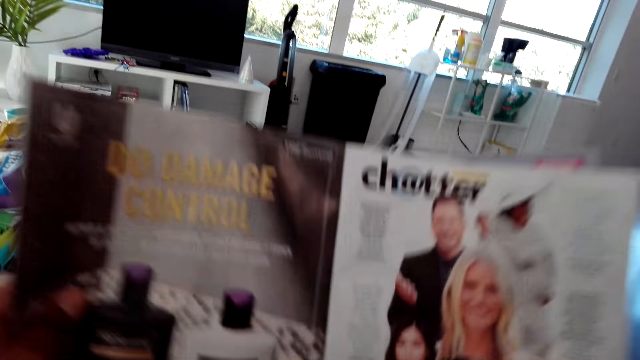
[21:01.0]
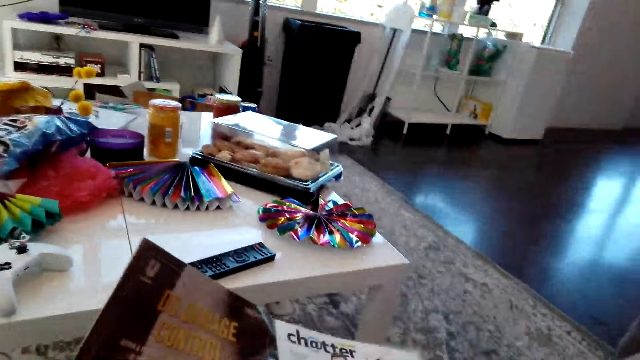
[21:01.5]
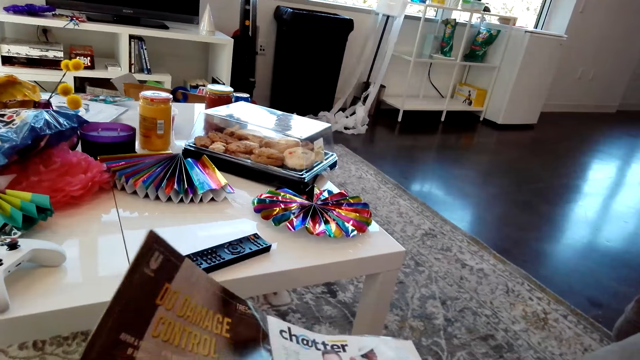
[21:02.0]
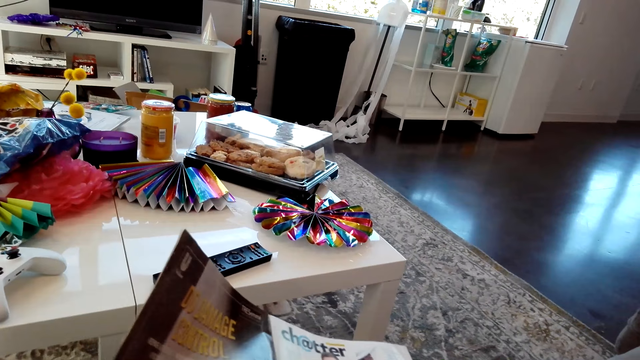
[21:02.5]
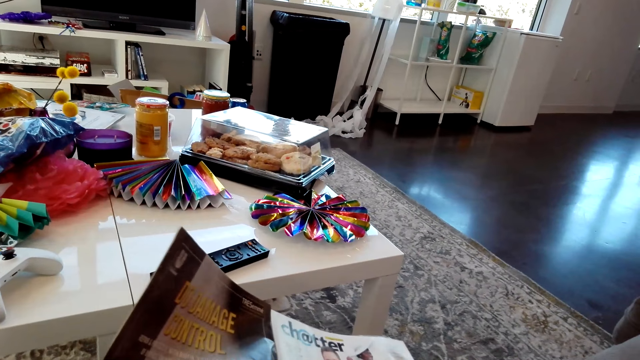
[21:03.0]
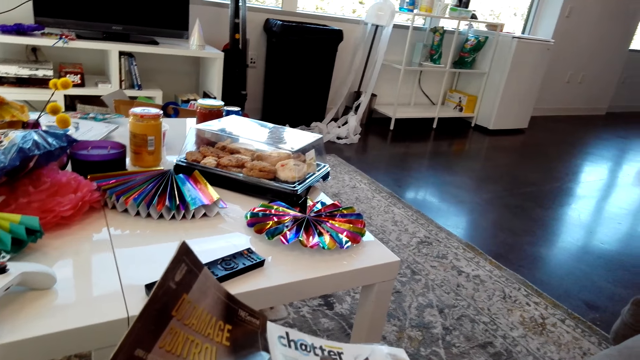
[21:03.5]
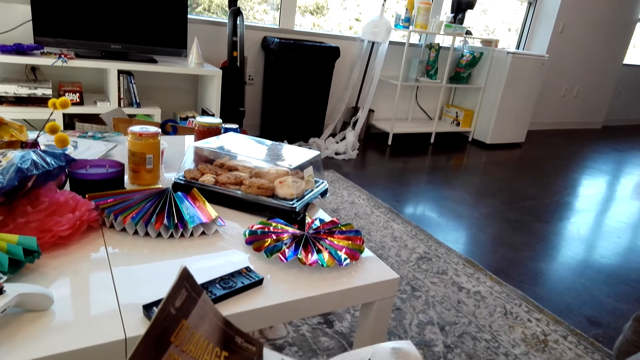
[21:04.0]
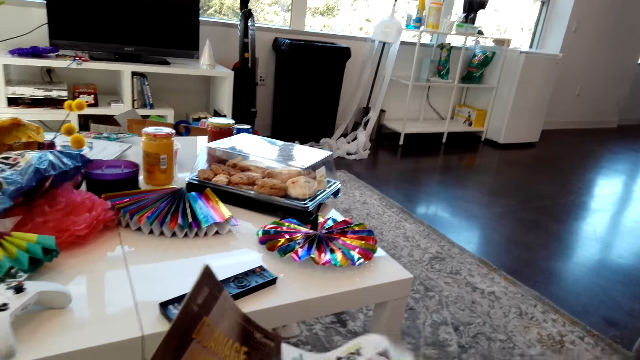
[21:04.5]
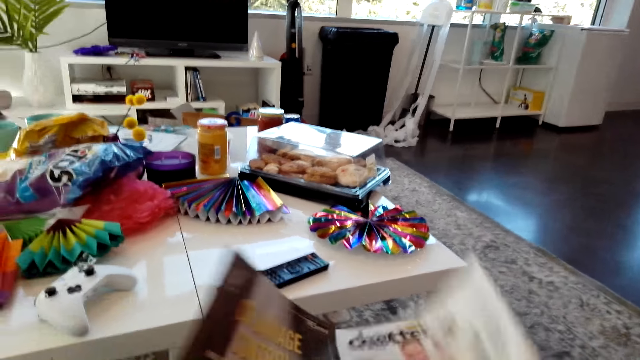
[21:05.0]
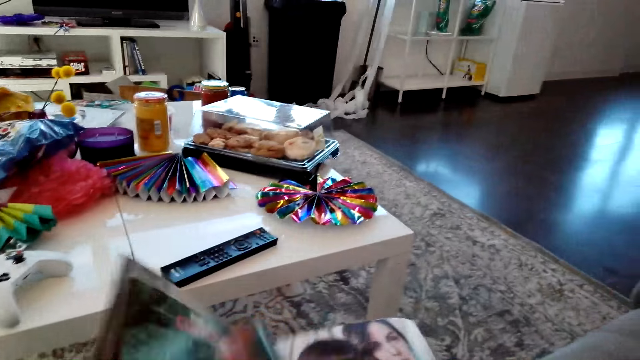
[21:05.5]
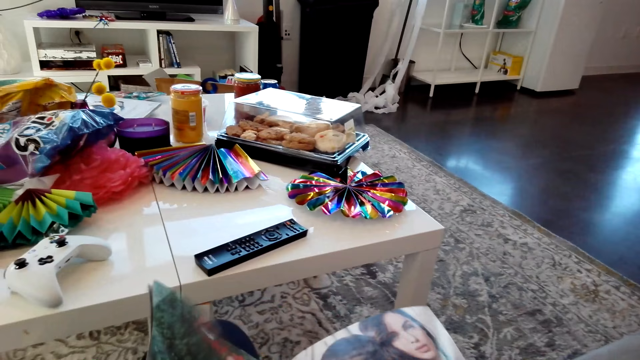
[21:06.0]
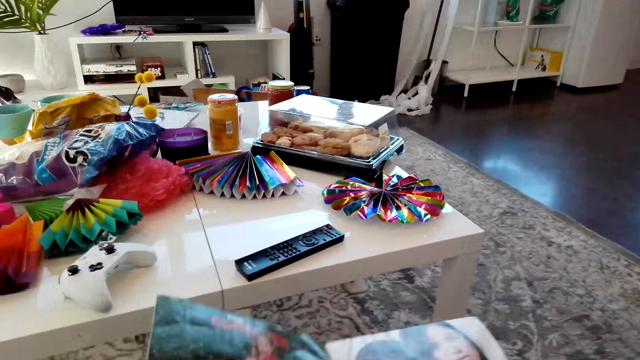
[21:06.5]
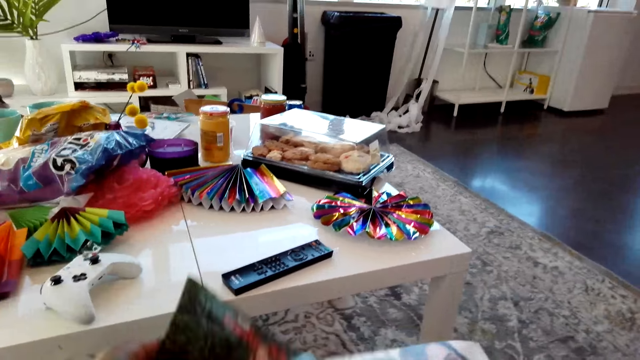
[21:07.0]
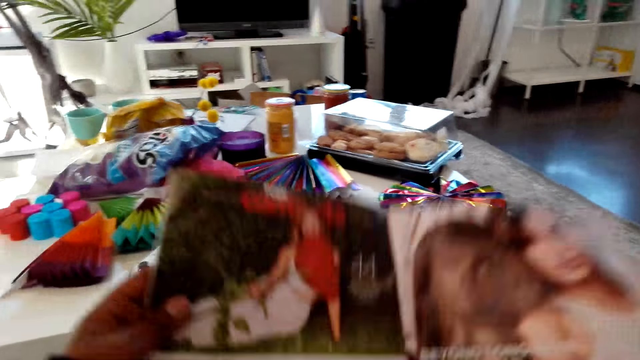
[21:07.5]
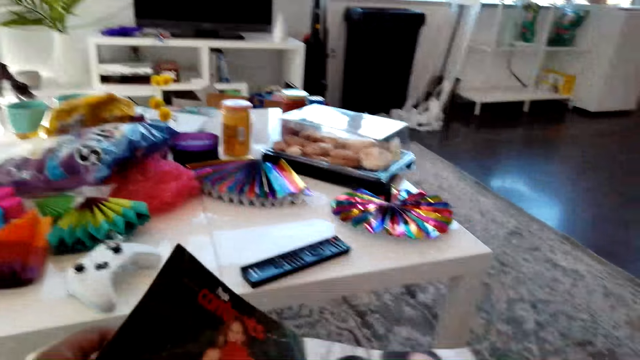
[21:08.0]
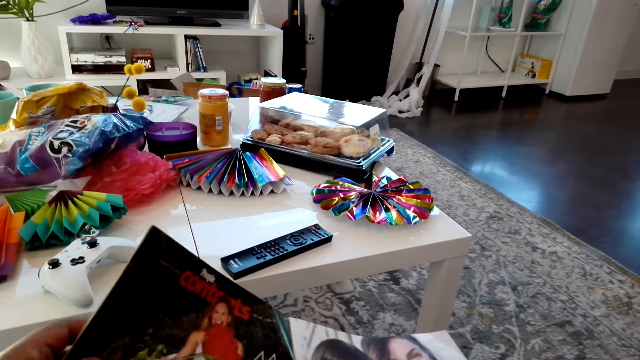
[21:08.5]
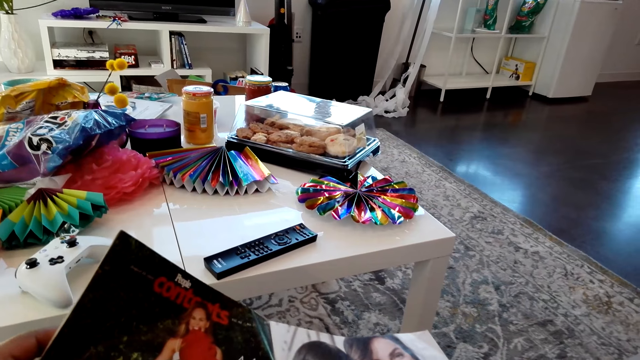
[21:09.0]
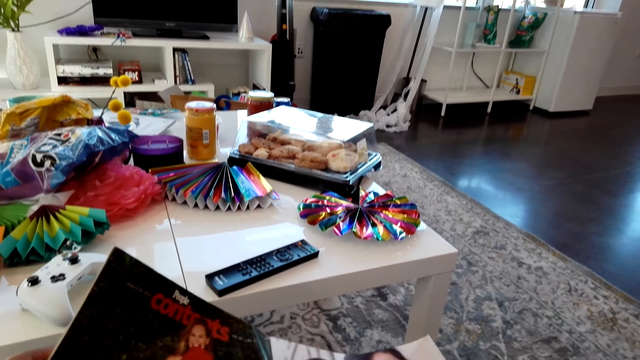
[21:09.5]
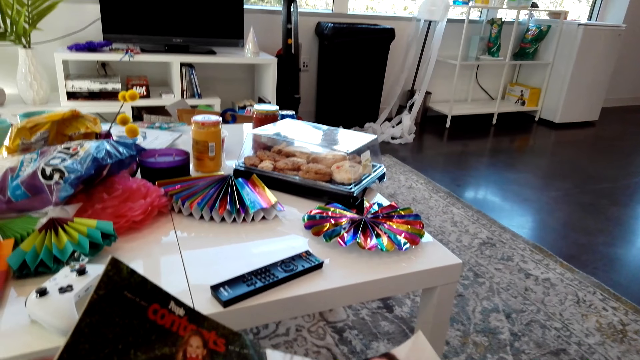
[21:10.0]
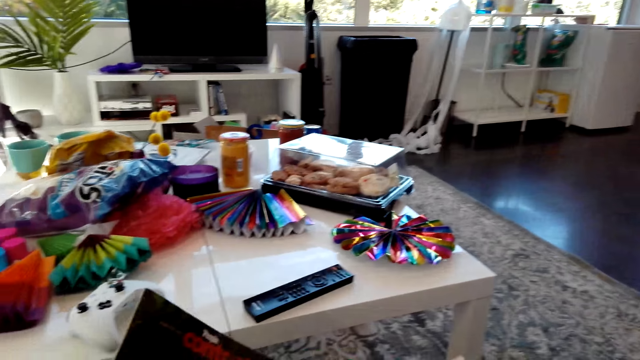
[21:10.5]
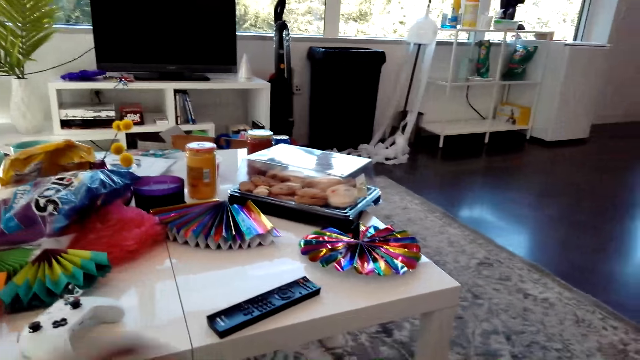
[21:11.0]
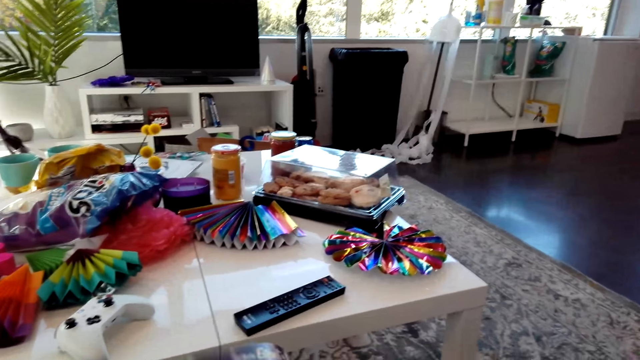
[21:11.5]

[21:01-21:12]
The camera wearer places the magazine on her thighs. She reads the magazine. She comments about the magazine to herself. She flips a page of the magazine. She reads the magazine. She lifts up the magazine. She places the magazine on her thighs. She reads the magazine. She talks to a man and asks a question.

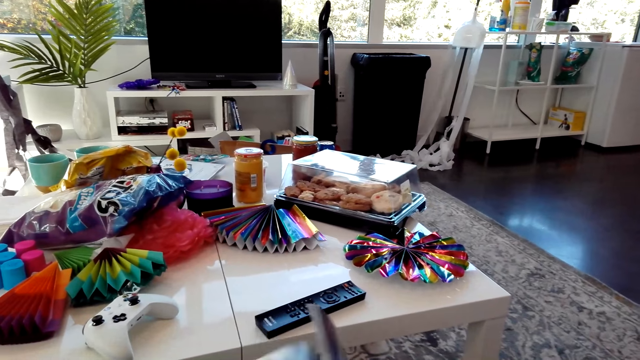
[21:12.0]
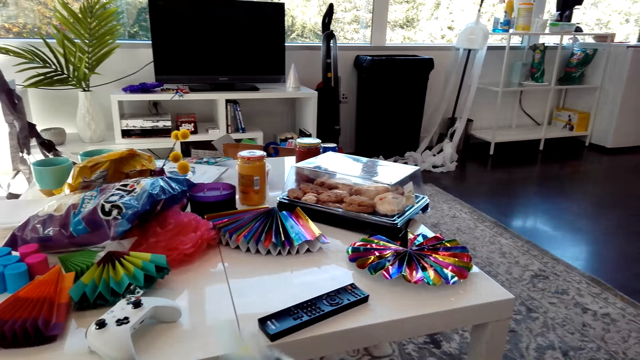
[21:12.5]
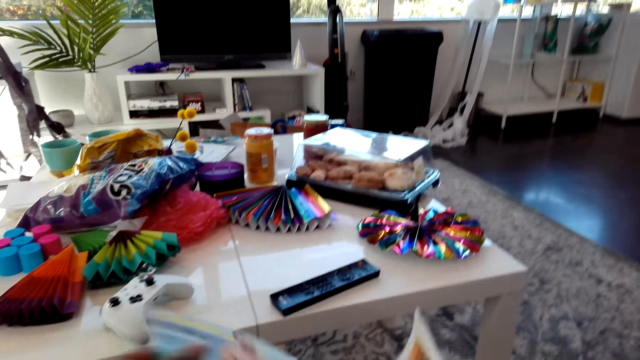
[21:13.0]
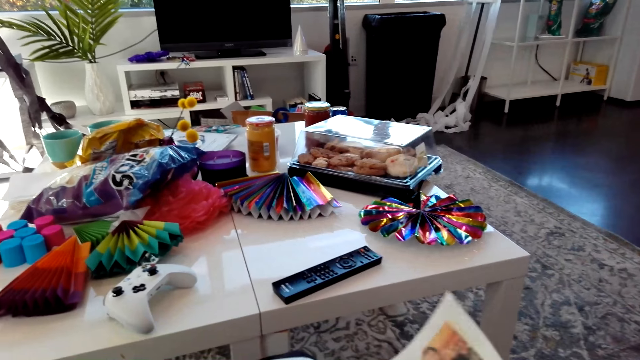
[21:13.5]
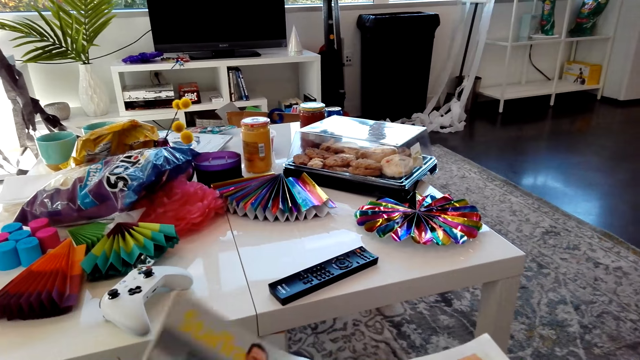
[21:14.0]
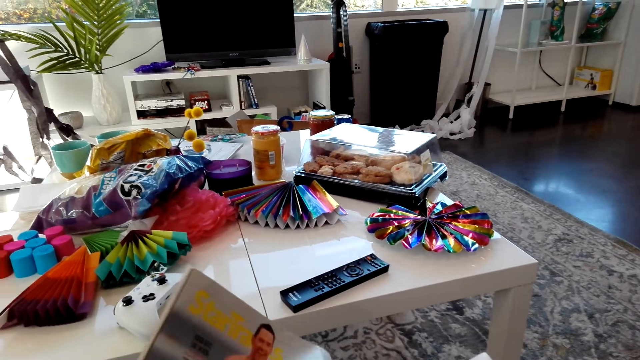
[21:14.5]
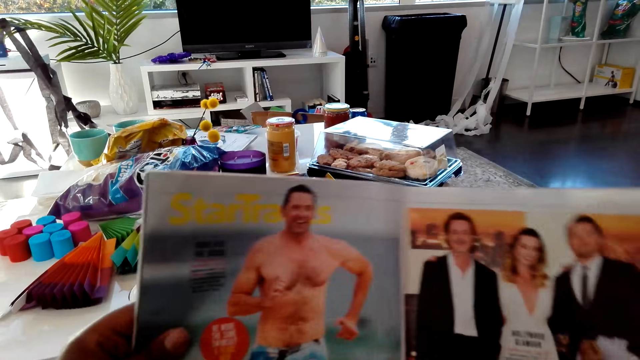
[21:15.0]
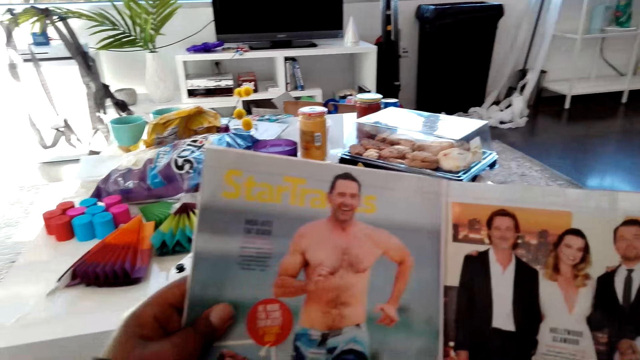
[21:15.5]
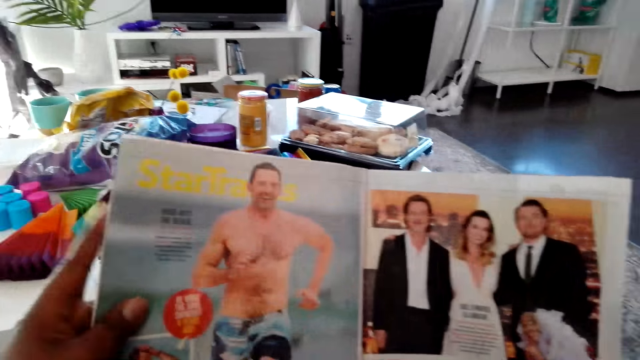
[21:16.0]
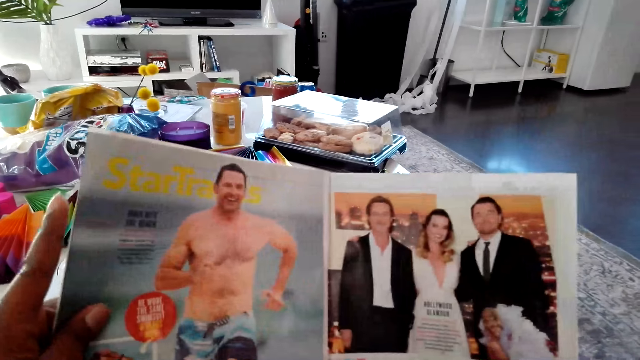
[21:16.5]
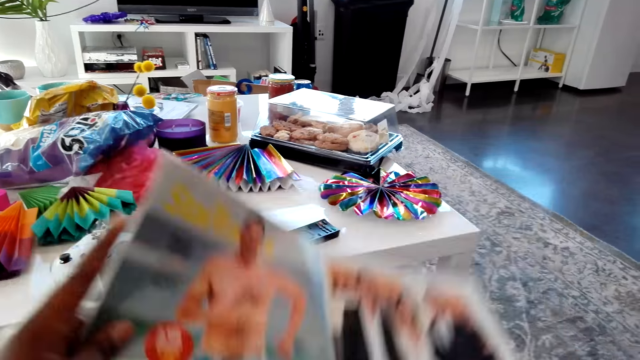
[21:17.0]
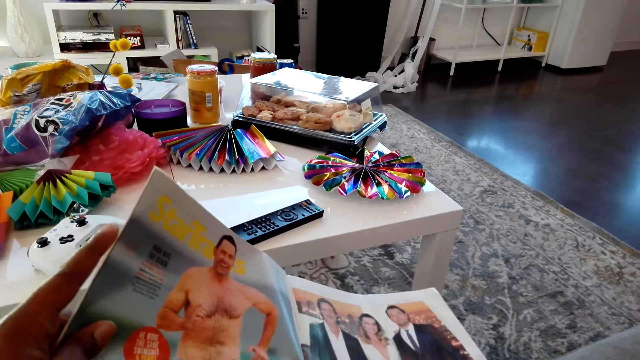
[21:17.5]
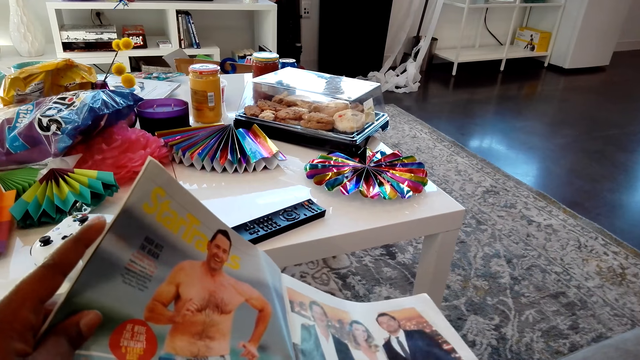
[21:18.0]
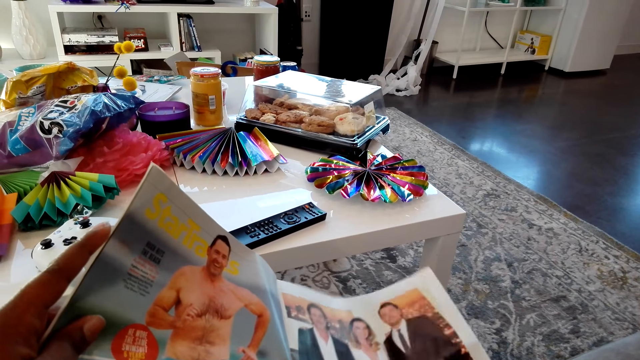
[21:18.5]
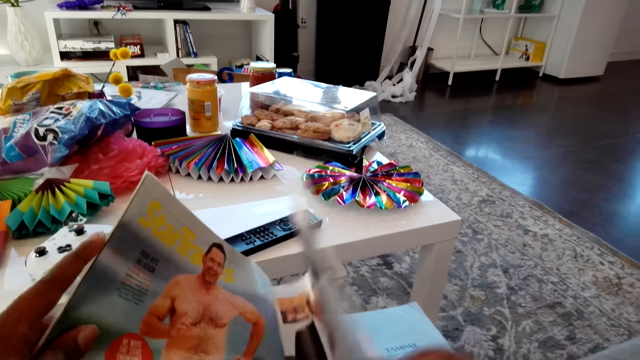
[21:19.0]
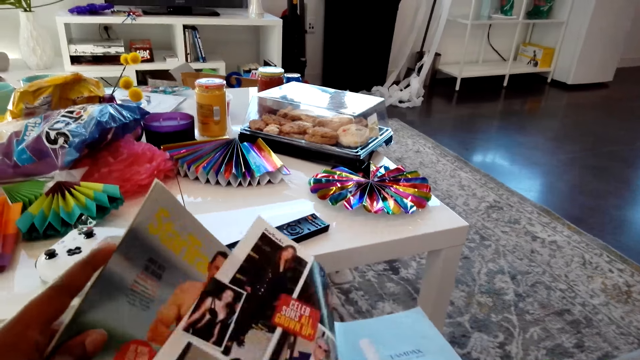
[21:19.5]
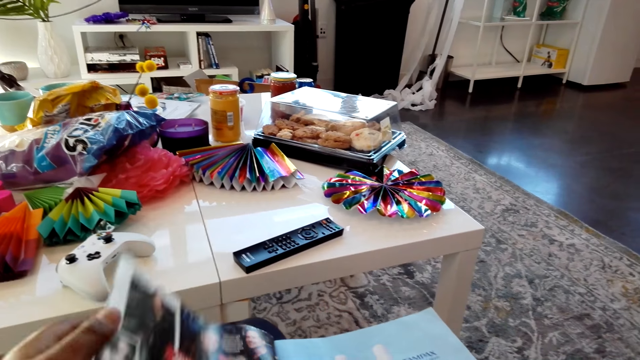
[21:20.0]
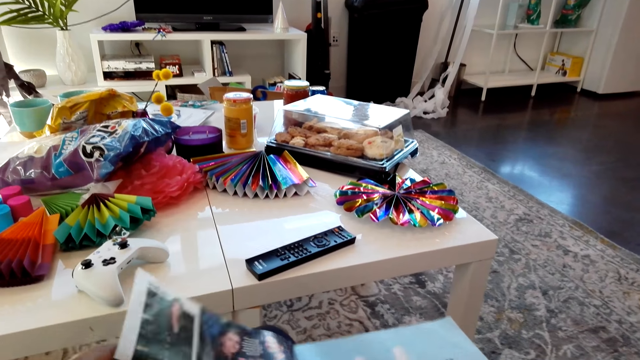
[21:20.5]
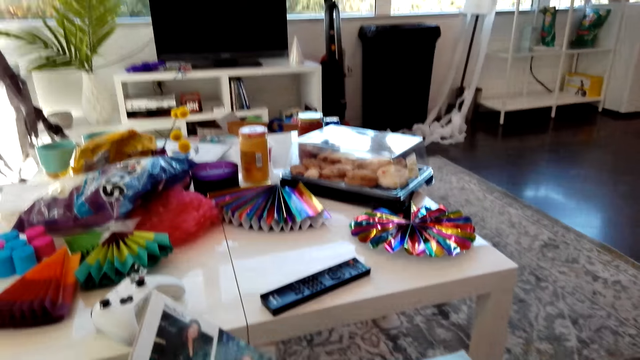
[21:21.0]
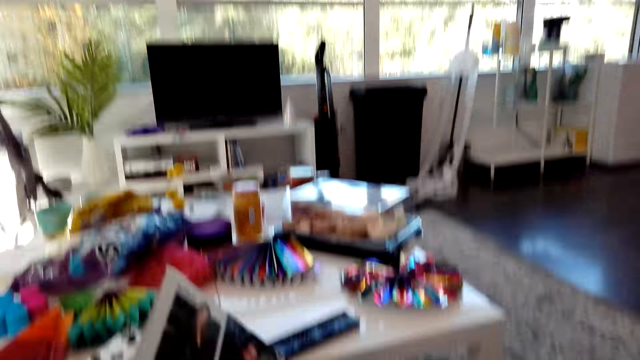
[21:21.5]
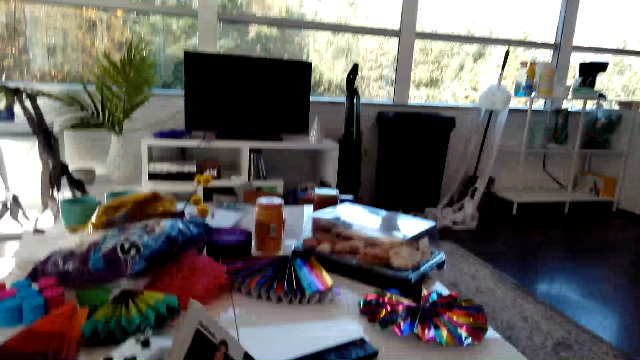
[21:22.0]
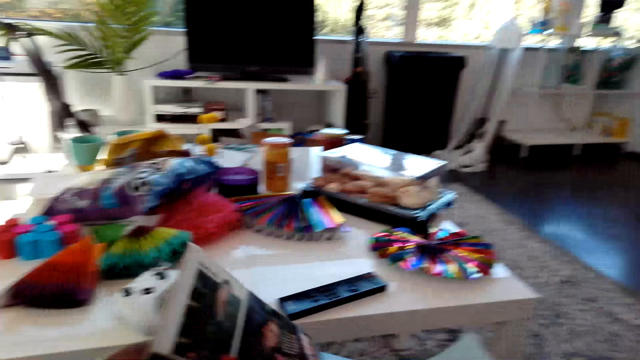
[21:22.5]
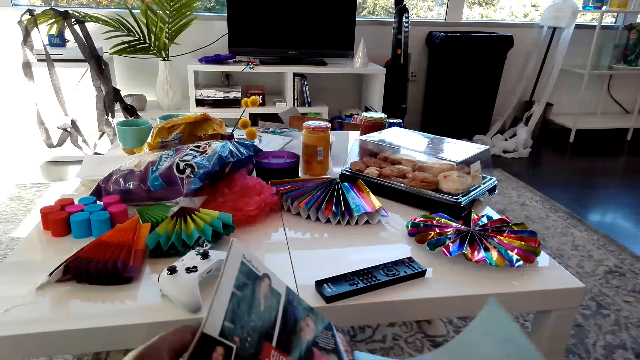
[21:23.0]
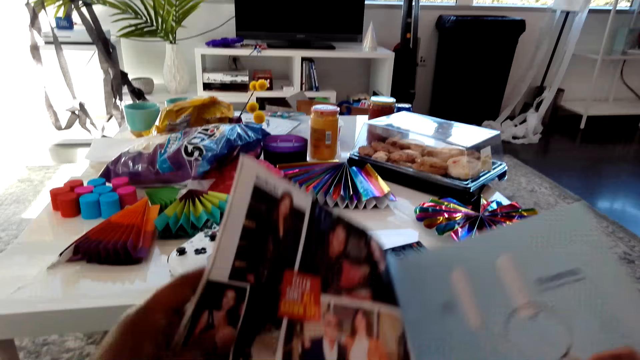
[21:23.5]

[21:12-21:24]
The camera wearer flips a page of the magazine. She lifts up the magazine. A man responds. The camera wearer reads the magazine. She places a part of the magazine on her thighs. She reads the magazine. The man talks to the camera wearer. The camera wearer flips a page of the magazine. She places a part of the magazine on her thighs. She reads the magazine. She lifts up a part of the magazine. She interacts with the man about travelling.
